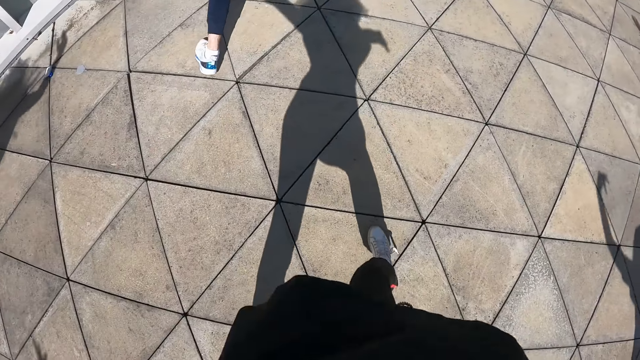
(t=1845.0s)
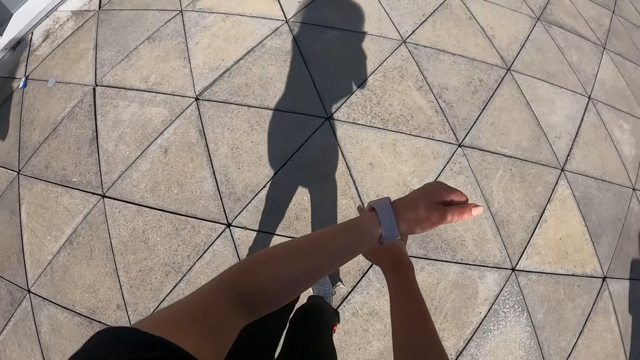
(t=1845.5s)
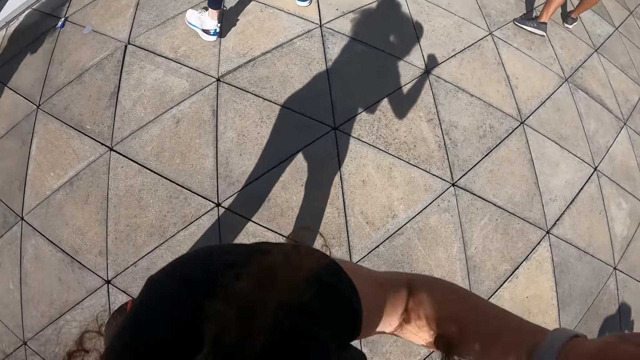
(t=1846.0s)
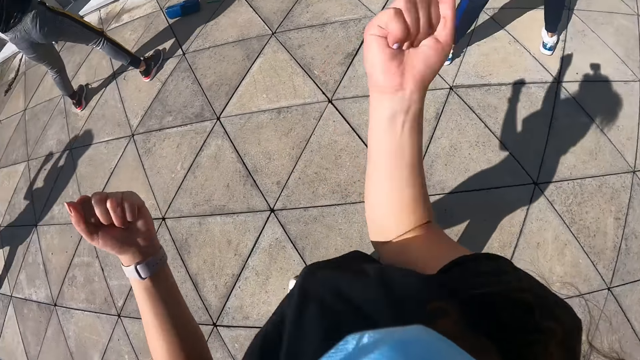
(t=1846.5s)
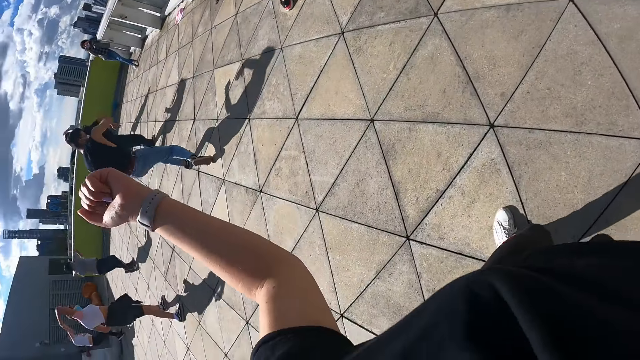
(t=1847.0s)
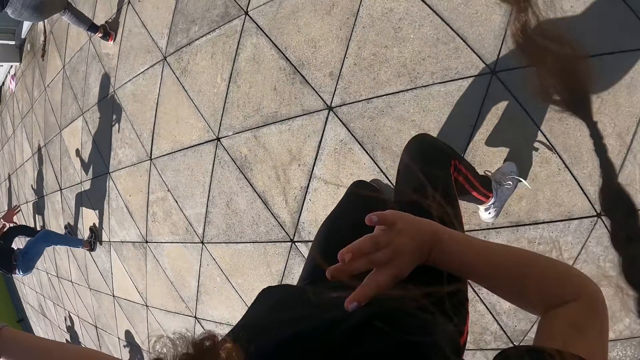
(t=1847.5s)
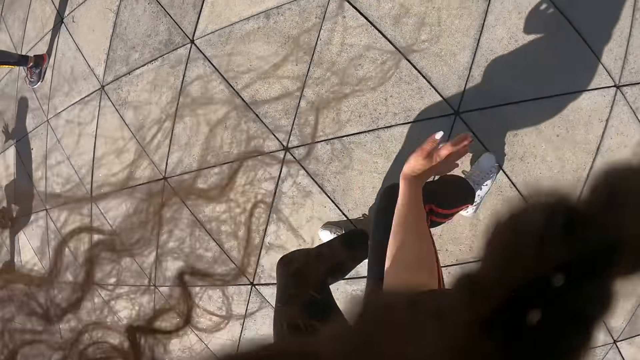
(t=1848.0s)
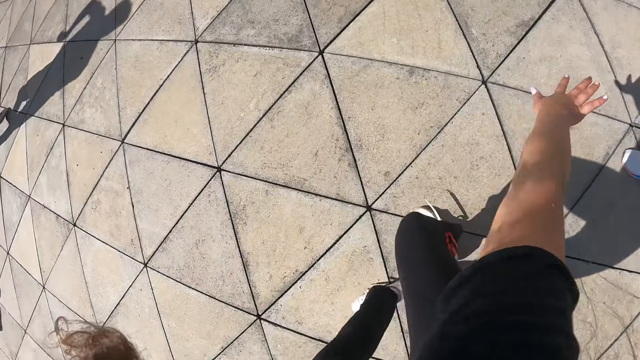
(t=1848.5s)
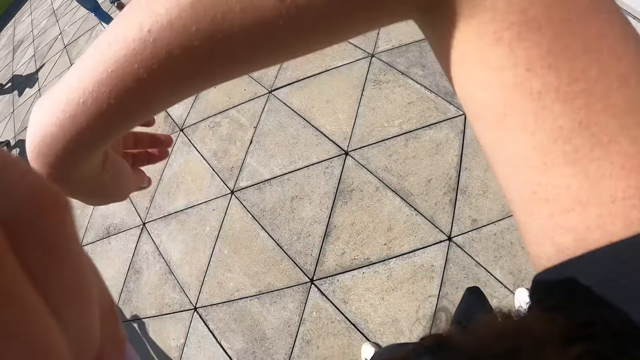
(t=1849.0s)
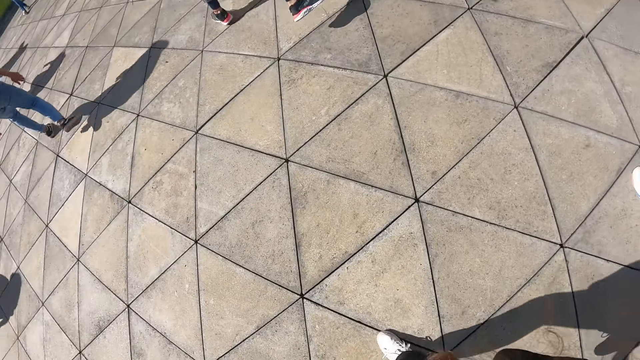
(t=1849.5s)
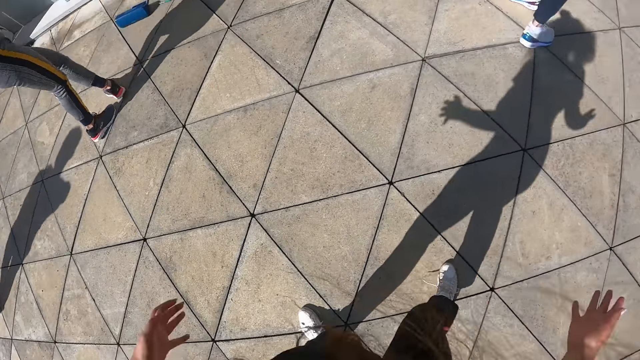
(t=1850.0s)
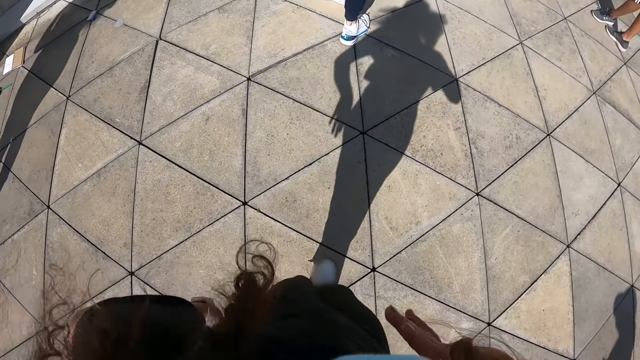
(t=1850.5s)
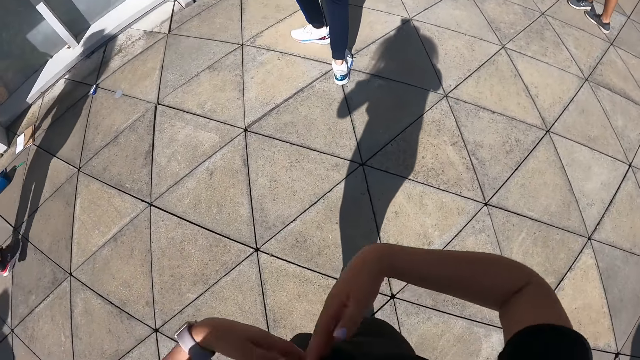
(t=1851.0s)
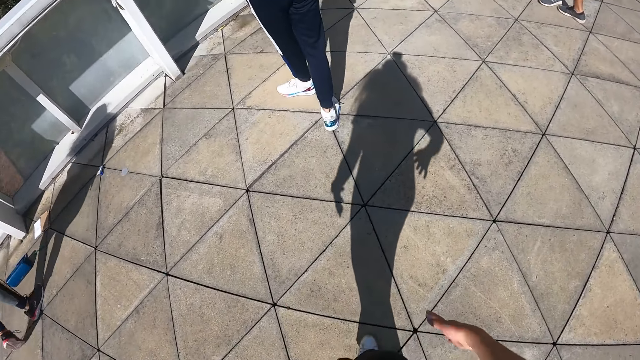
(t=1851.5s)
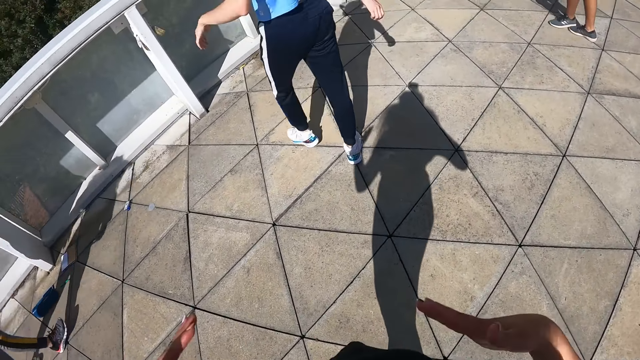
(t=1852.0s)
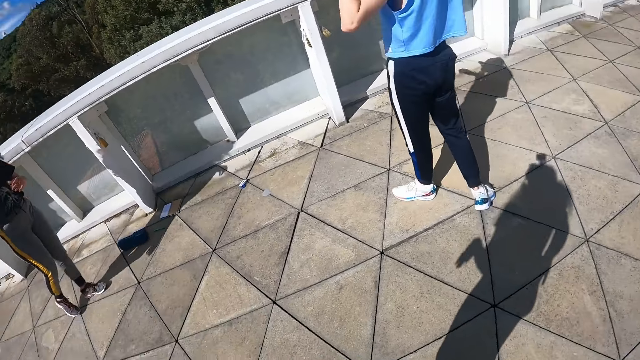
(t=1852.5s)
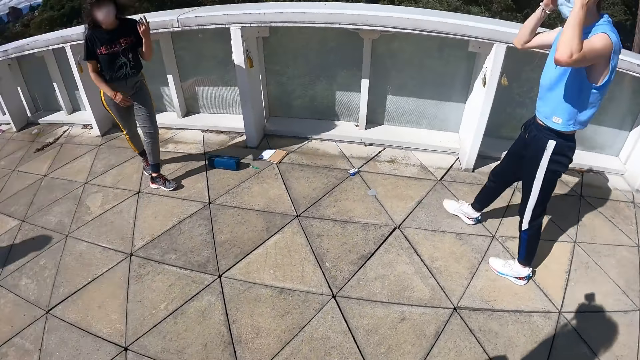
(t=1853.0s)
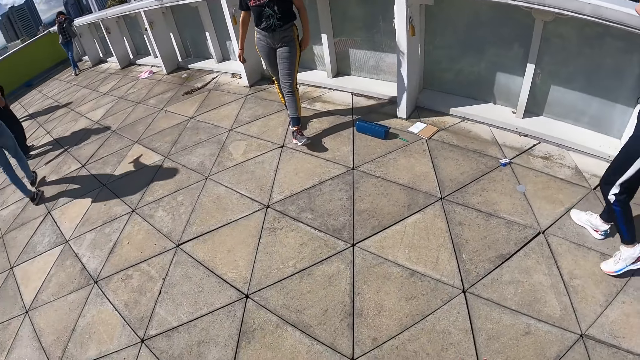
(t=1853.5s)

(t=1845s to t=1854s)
A man dances on the compound.

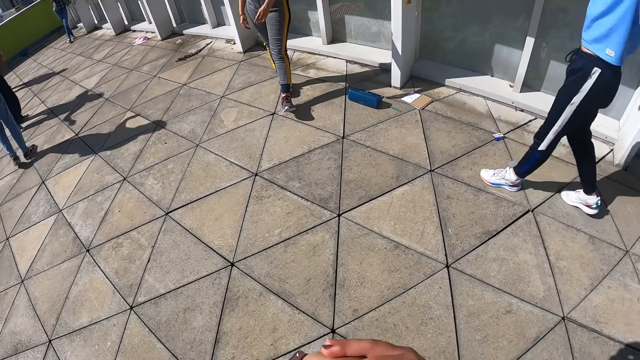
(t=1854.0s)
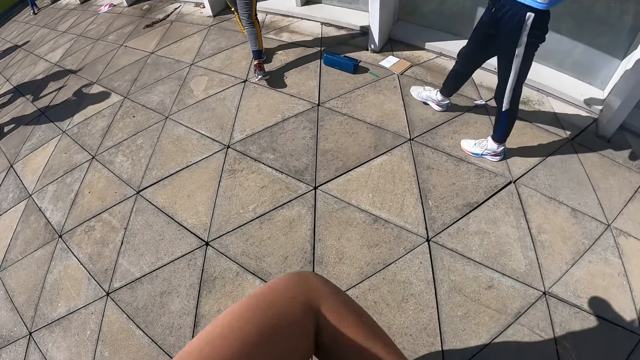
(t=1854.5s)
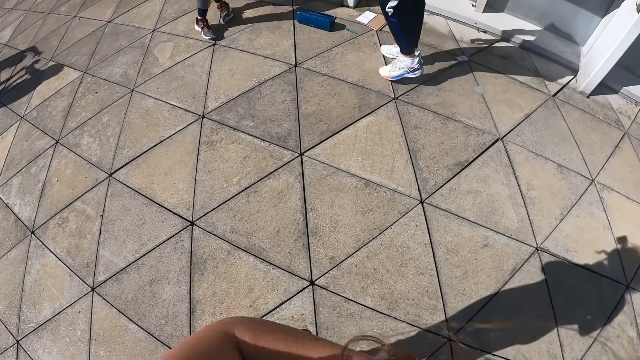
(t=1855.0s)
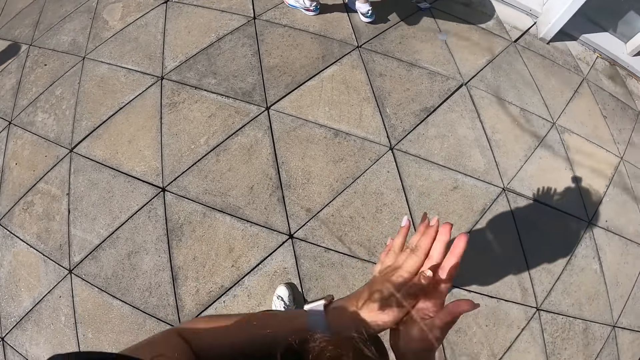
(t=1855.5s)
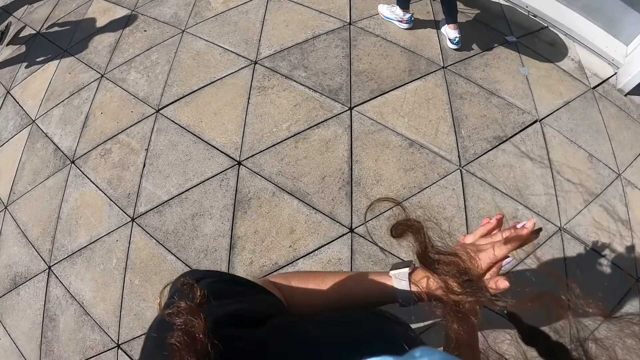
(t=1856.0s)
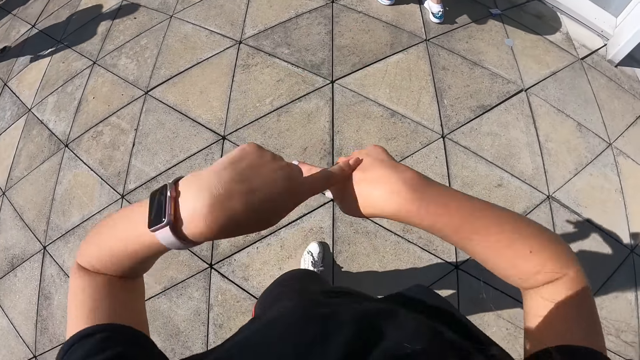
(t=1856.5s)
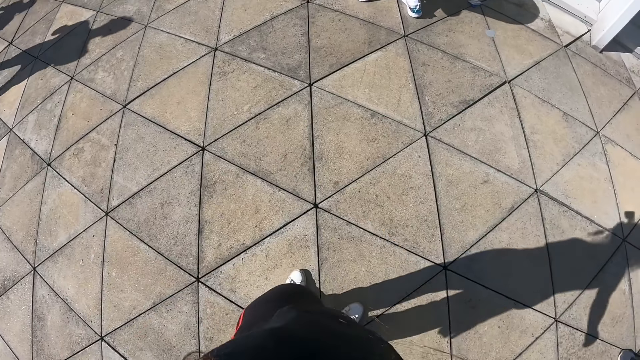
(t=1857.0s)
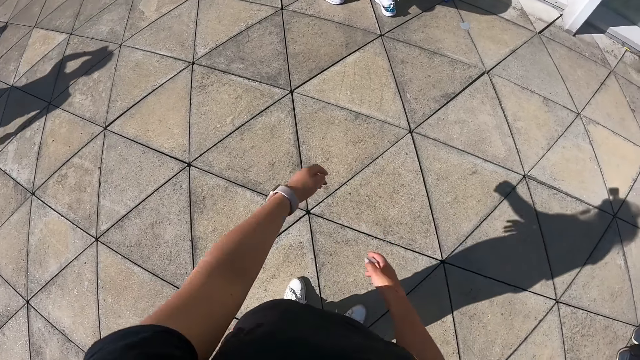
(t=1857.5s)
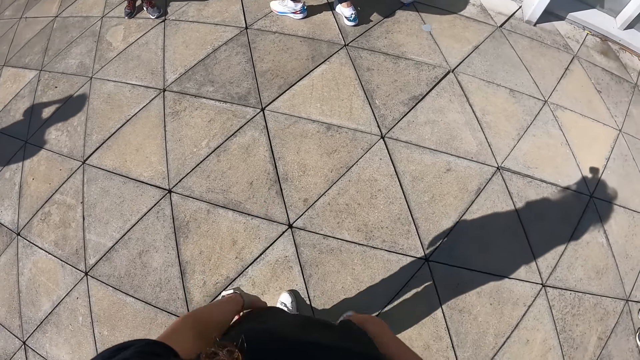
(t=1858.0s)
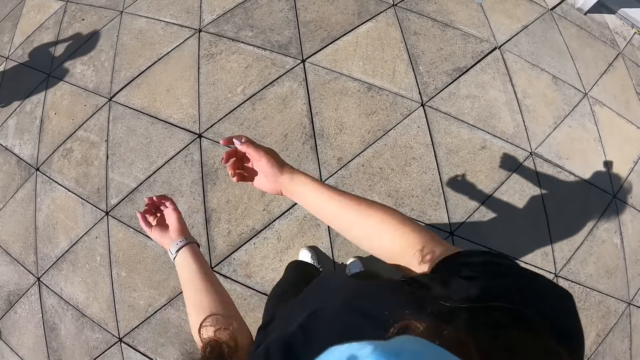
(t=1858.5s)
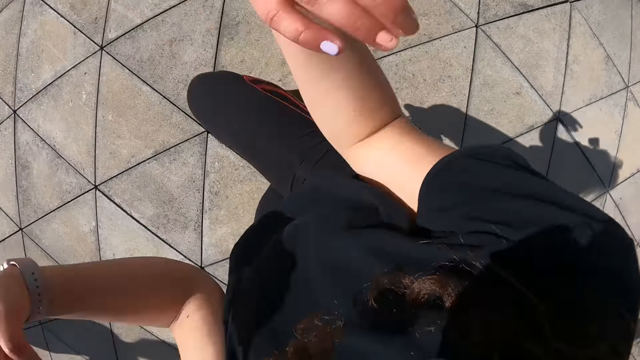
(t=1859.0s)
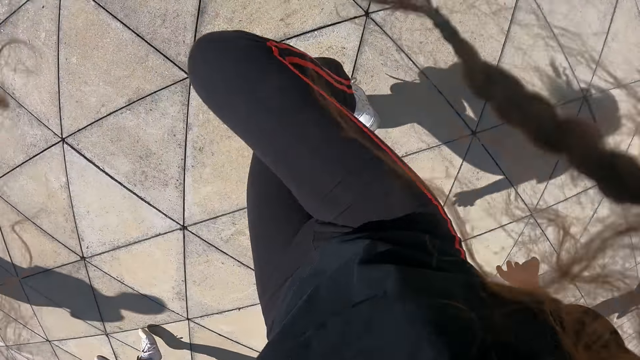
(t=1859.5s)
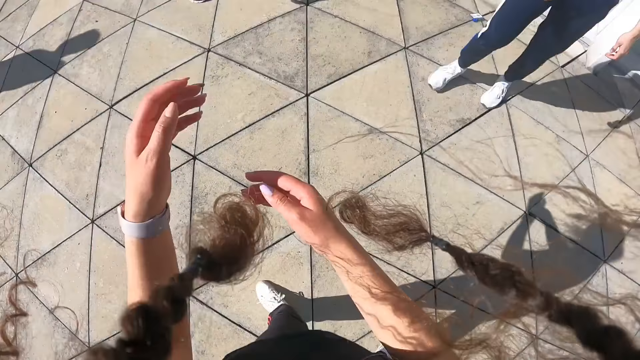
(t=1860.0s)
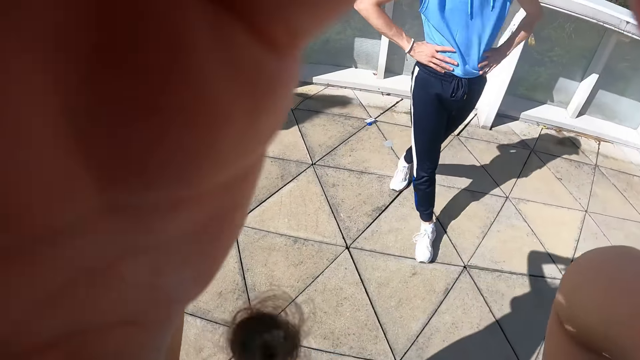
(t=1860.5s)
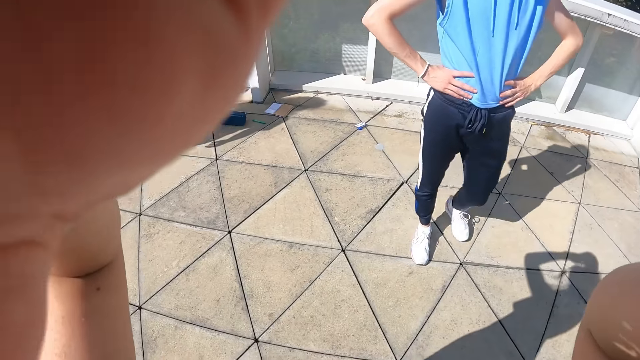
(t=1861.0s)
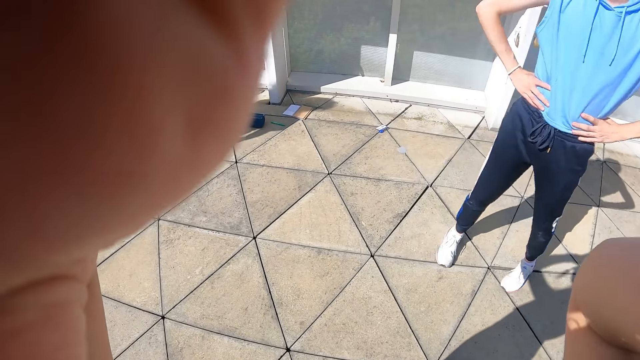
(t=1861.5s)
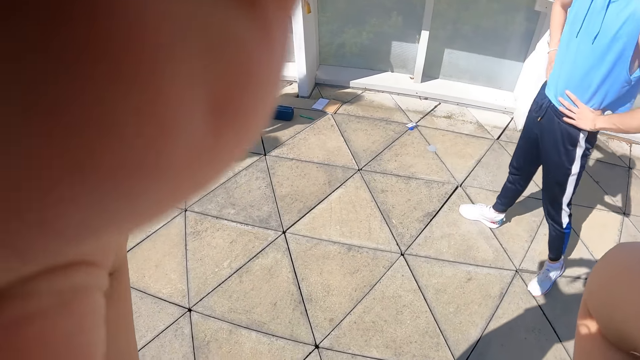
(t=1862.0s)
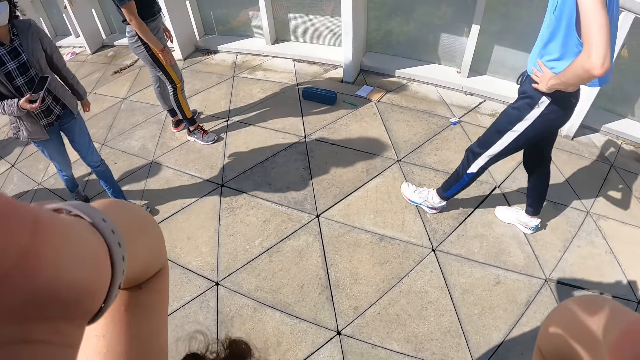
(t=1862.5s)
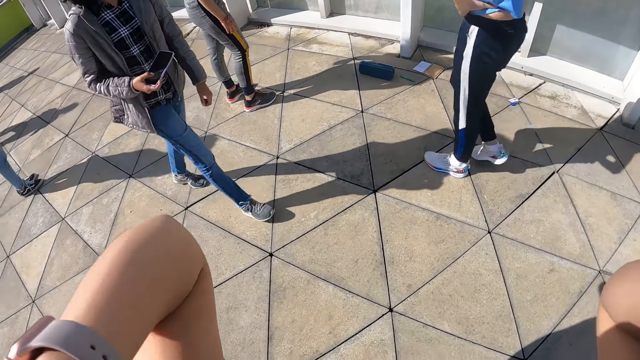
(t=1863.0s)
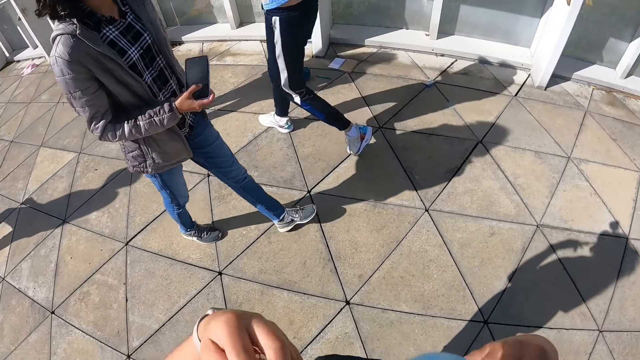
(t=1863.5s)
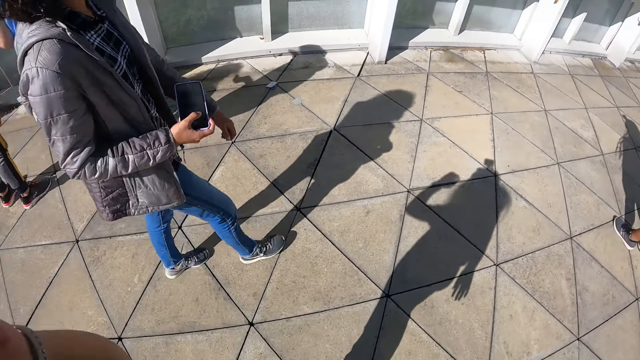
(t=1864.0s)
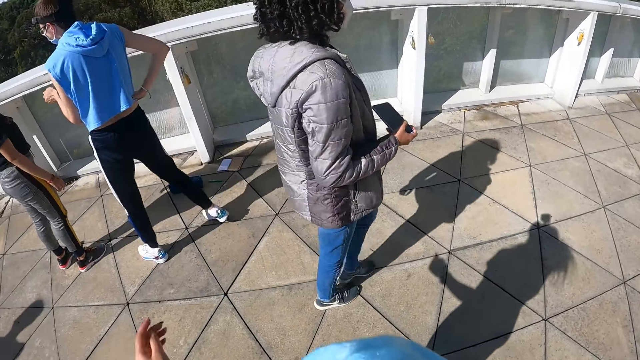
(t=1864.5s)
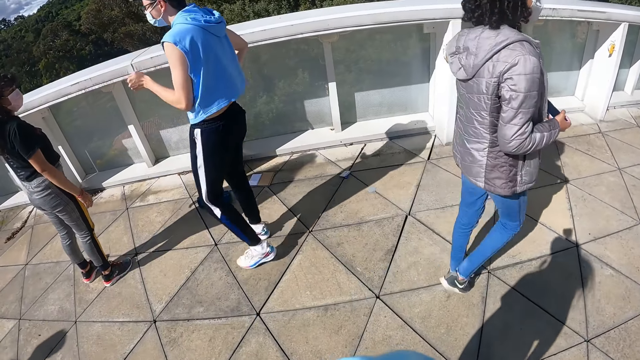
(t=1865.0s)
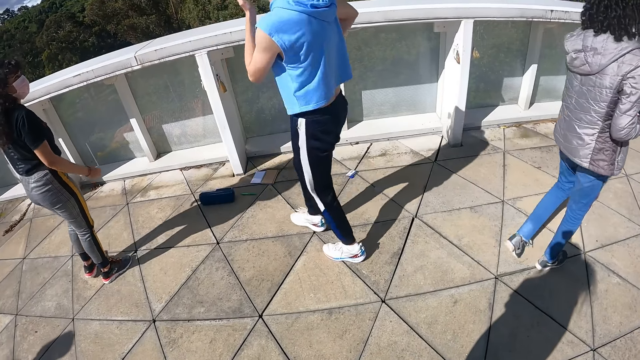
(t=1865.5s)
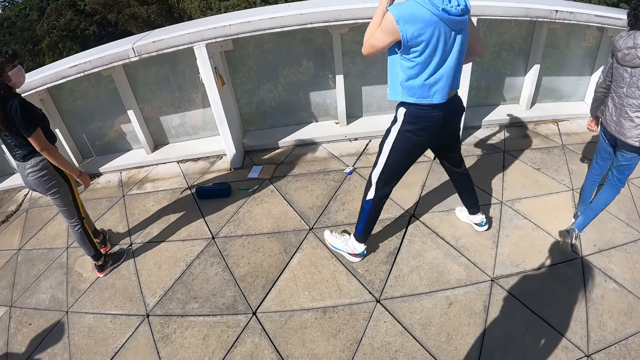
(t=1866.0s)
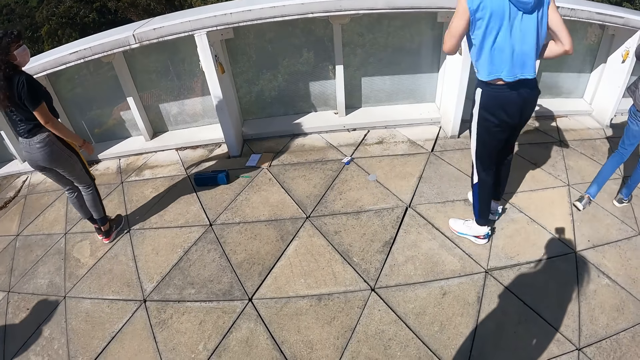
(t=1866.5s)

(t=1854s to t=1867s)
The camera wearer rubs her palms on each other. She dances. She adjusts a camera on her head with her two hands. A man holds his waist. The camera wearer holds the camera. The man walks in the compound. A woman walks past the camera wearer.
